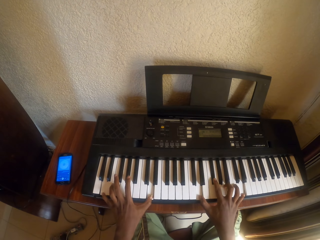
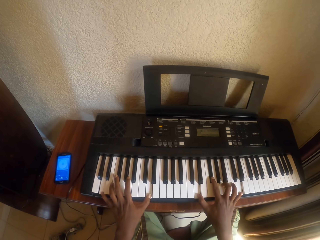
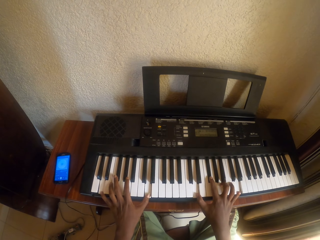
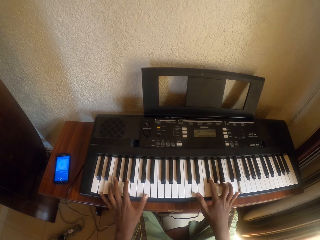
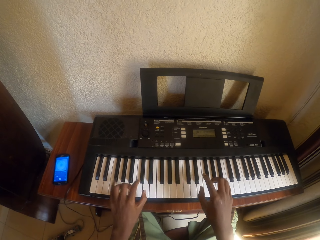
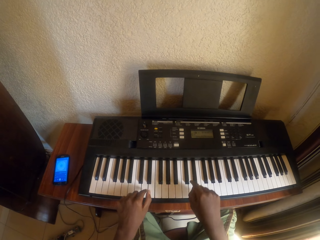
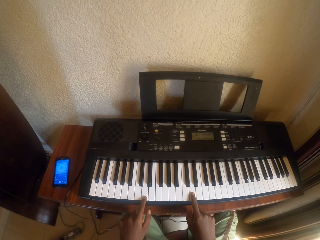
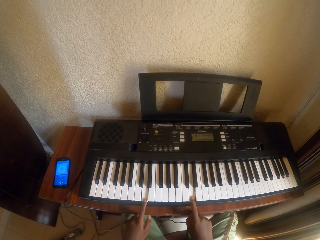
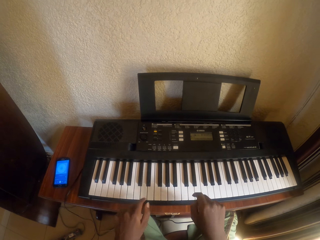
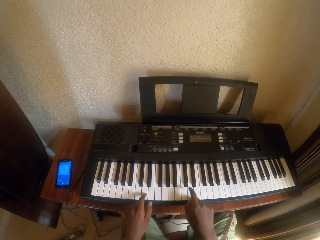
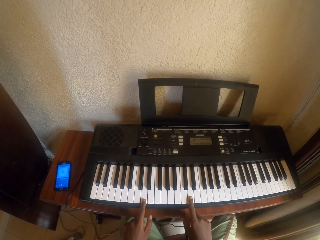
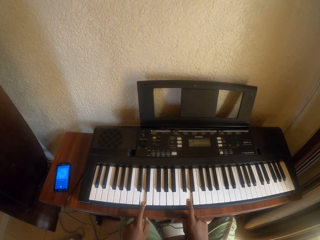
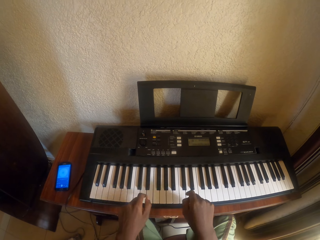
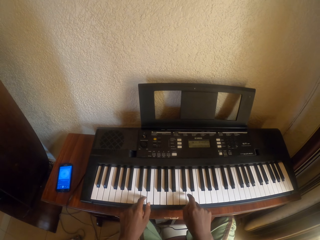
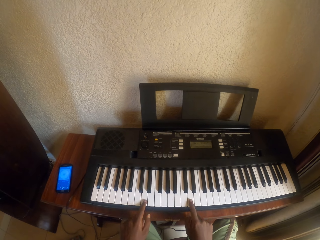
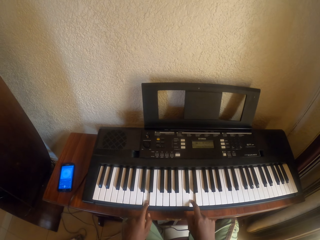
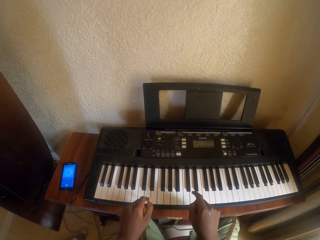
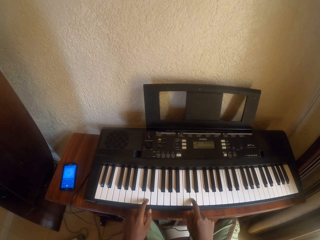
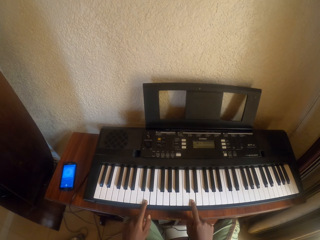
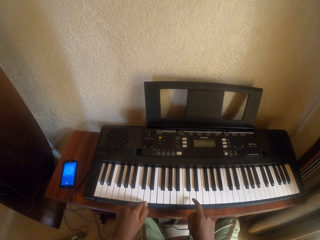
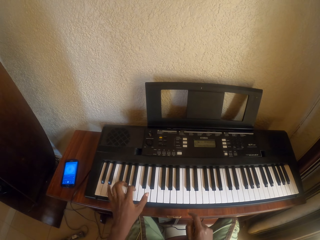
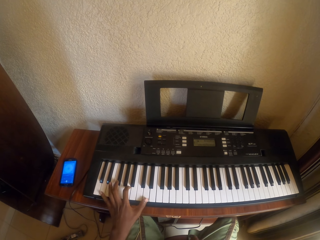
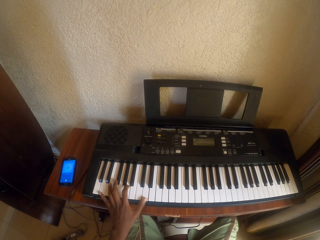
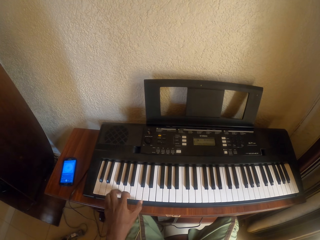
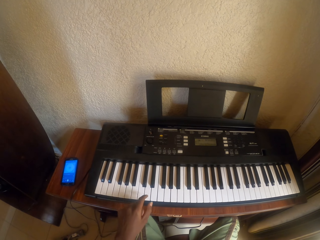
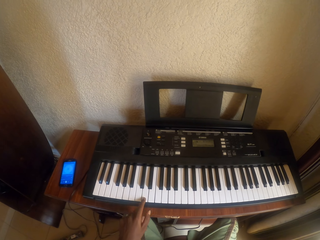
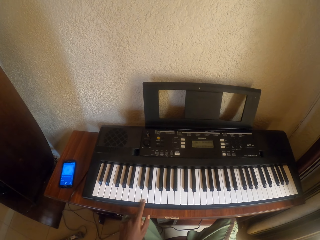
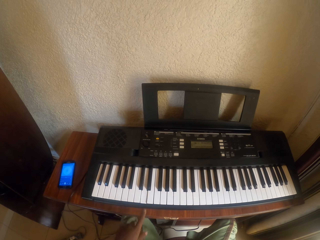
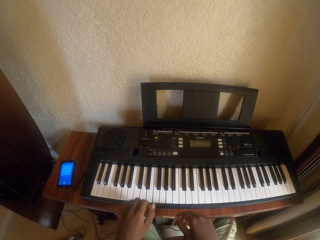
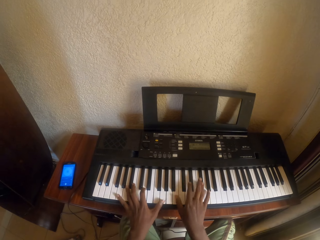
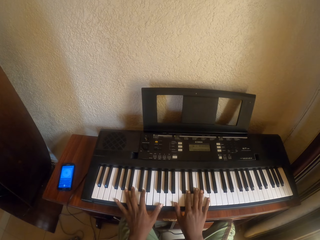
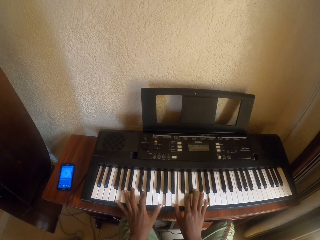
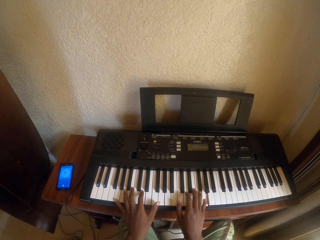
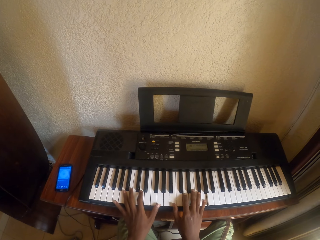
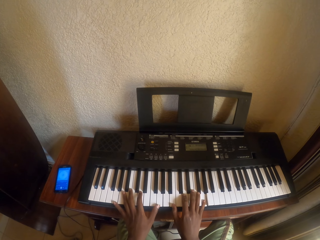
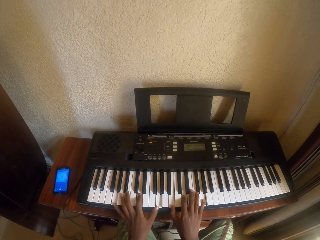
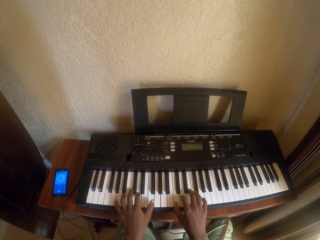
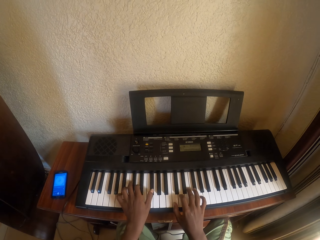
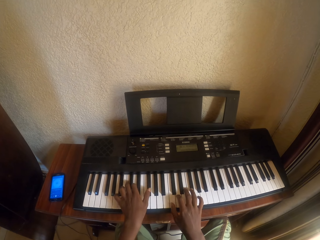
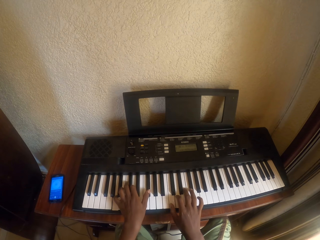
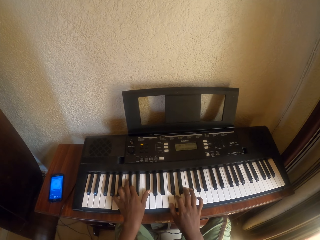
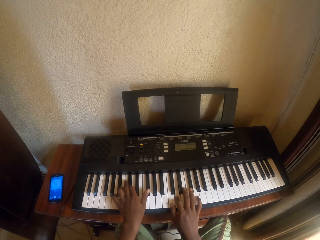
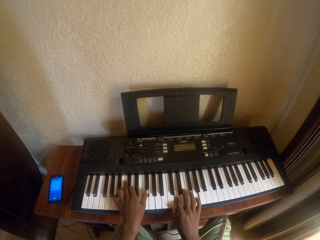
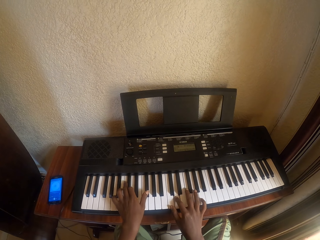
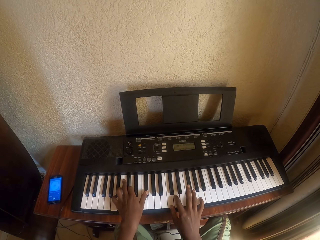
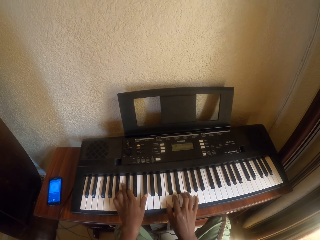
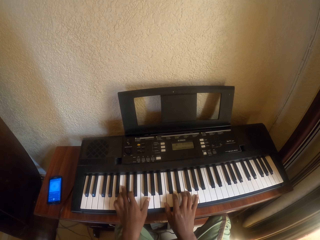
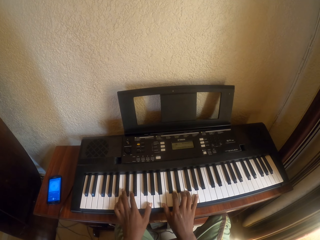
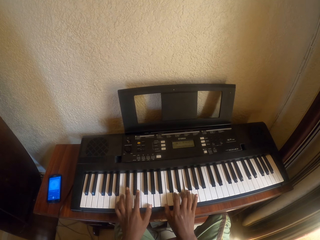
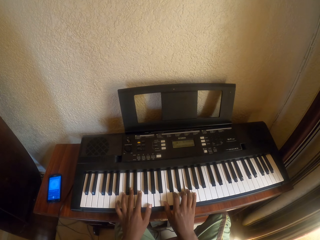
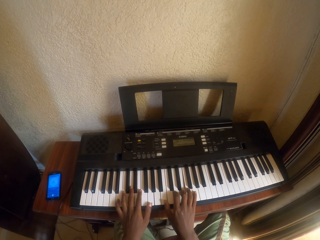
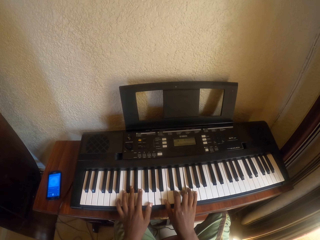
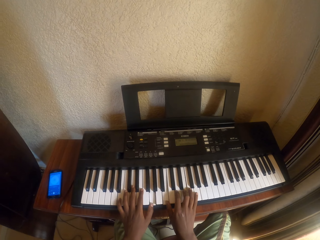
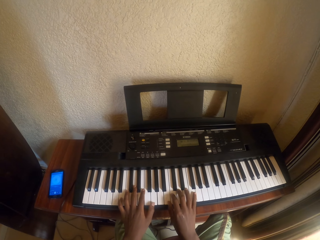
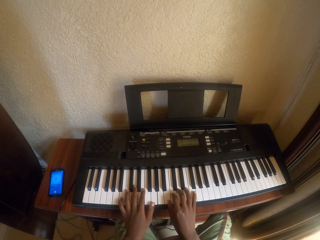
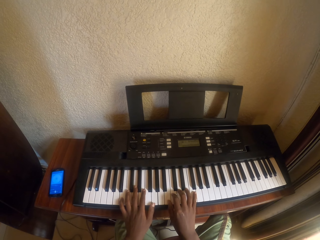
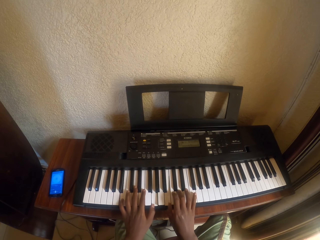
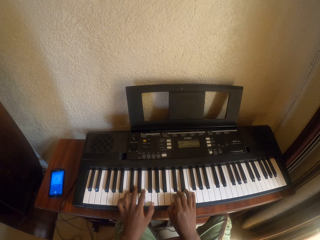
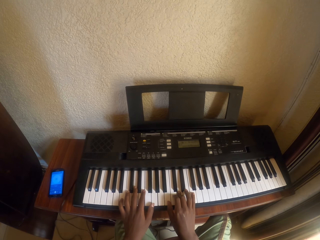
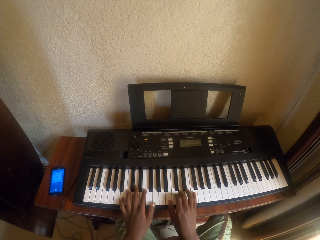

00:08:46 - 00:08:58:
The camera wearer plays piano. They play piano again.

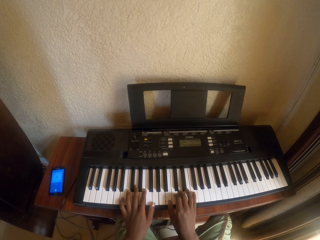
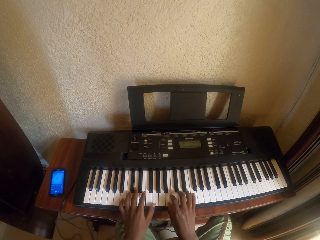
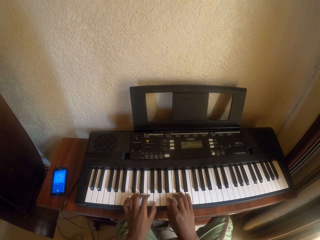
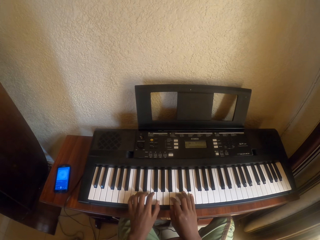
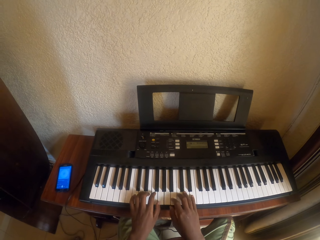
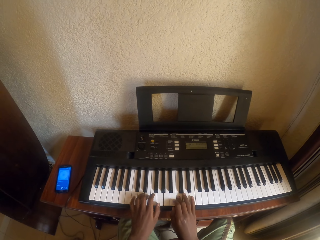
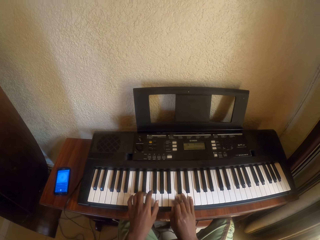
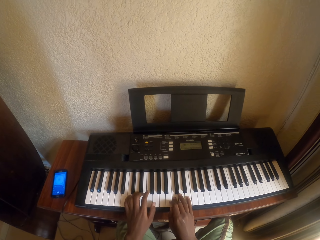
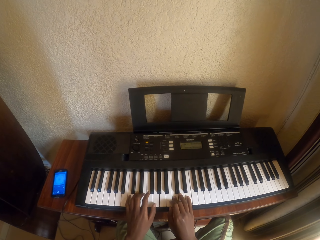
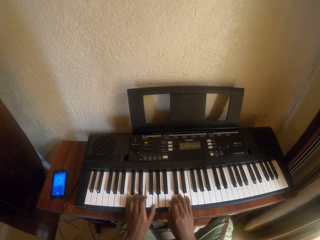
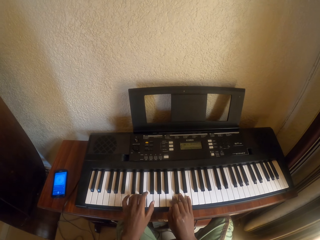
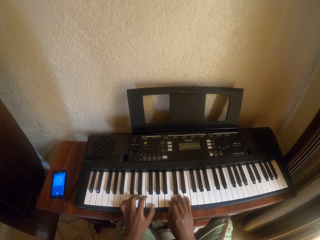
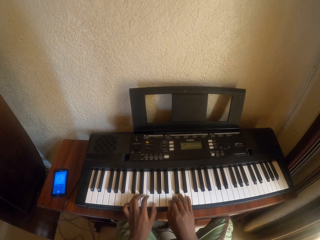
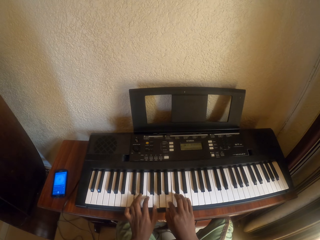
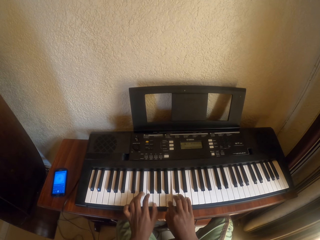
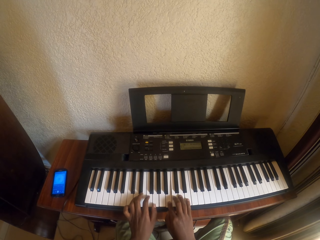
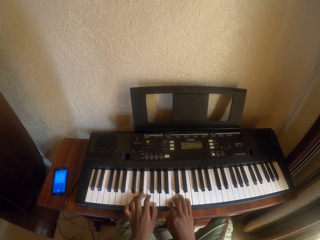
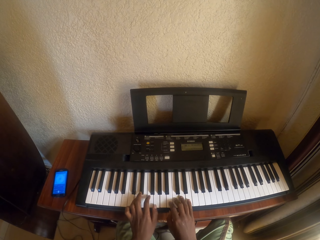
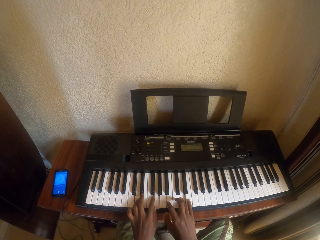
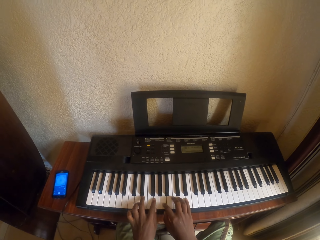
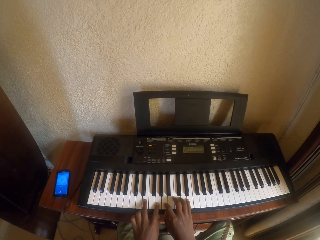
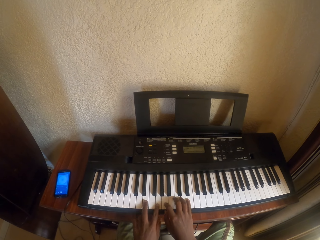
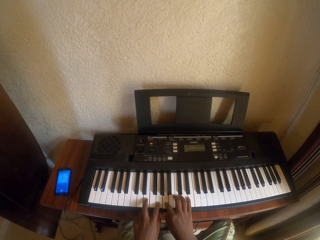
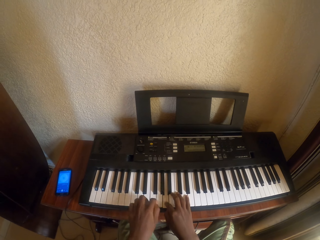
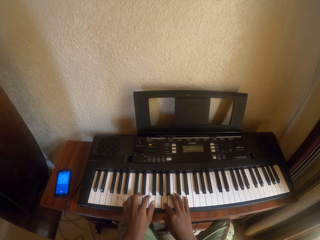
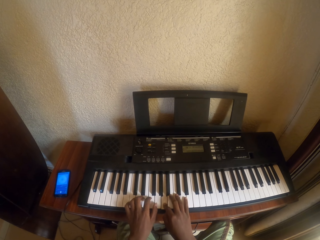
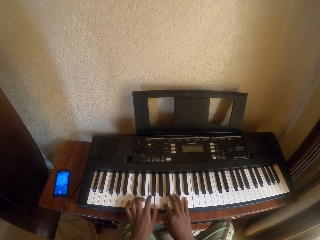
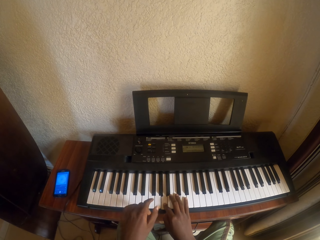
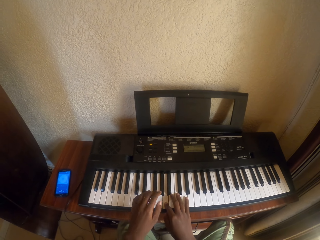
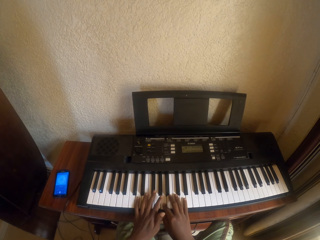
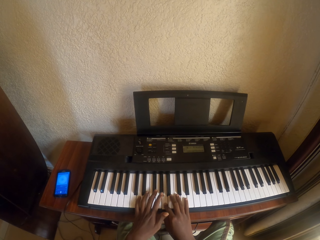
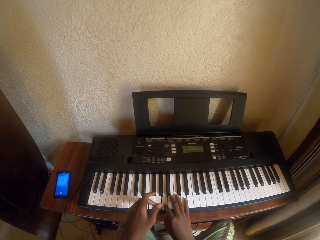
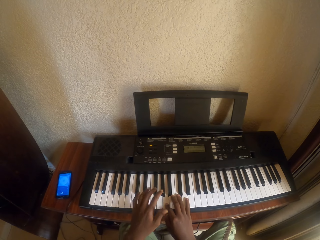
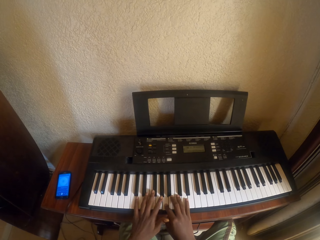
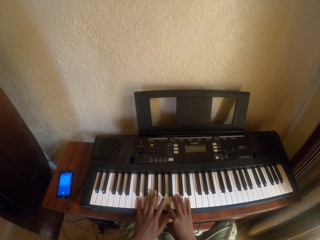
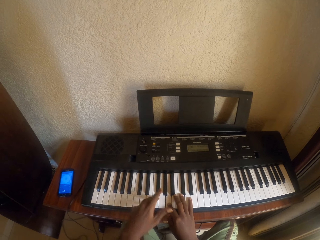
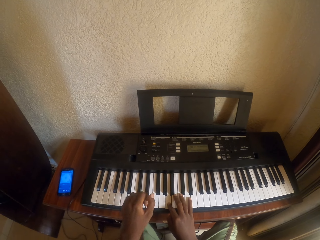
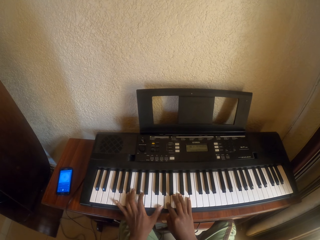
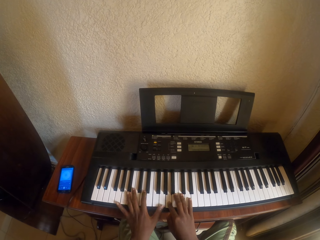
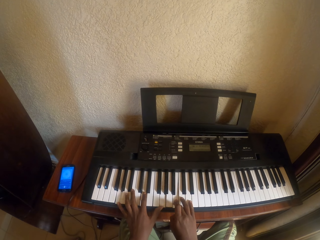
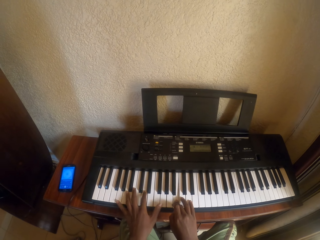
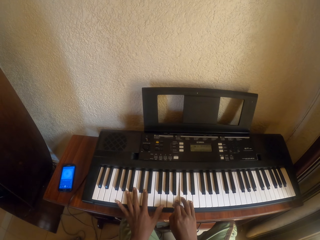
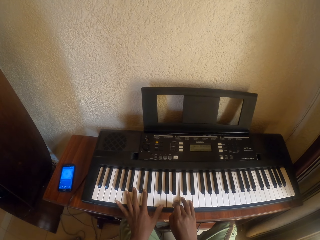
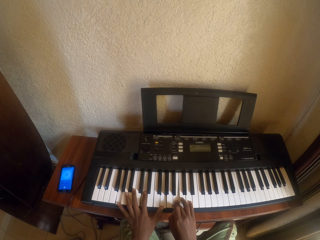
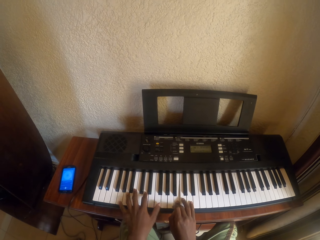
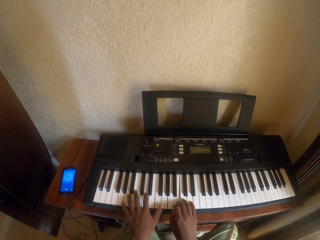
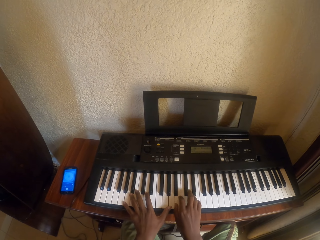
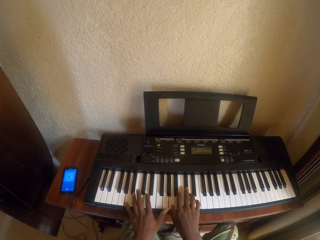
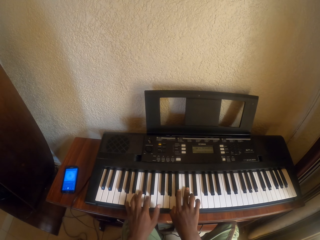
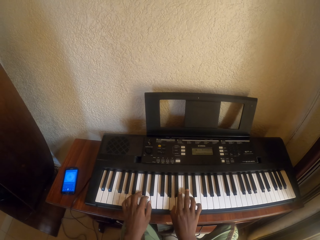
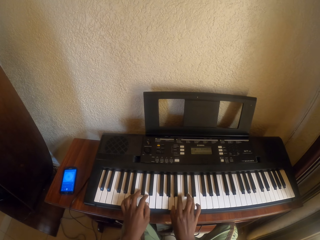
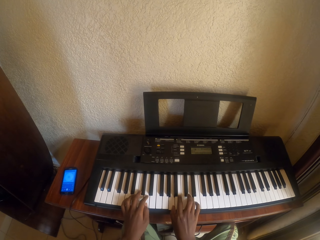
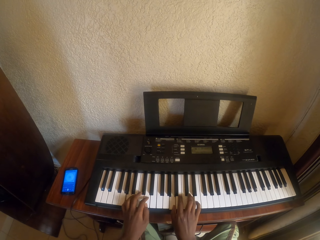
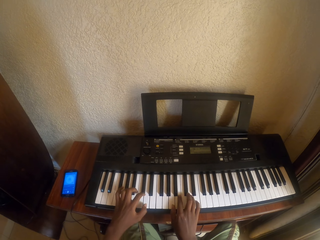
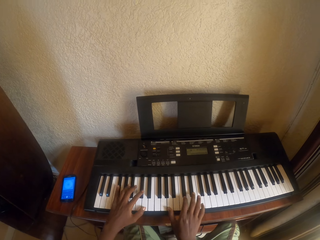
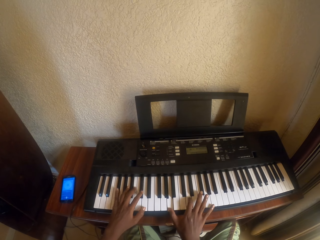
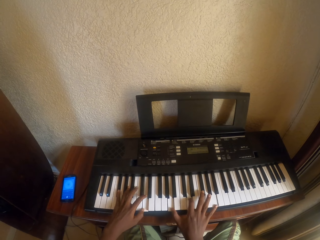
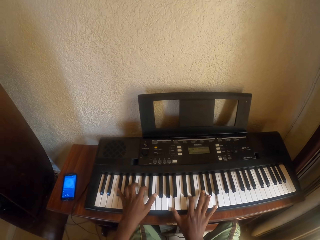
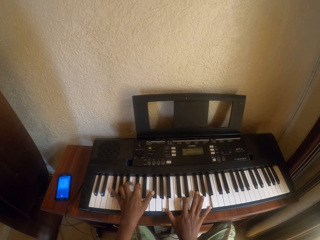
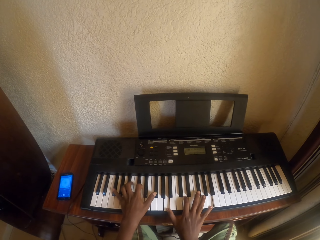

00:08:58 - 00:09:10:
The camera wearer plays piano. They play piano again.
